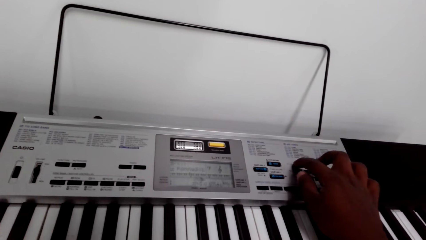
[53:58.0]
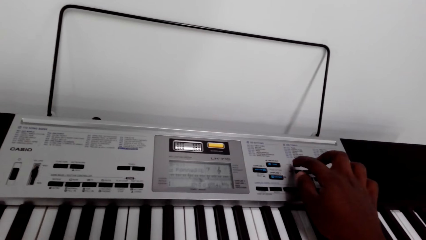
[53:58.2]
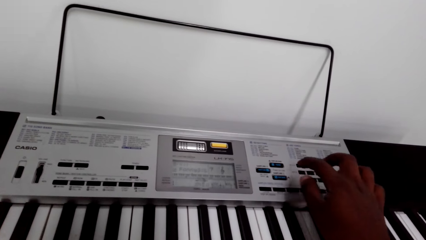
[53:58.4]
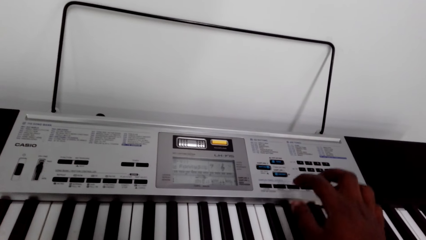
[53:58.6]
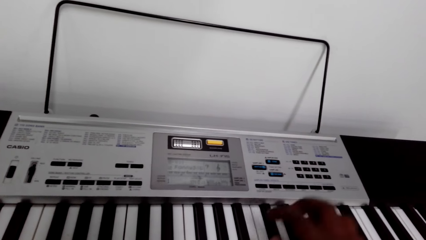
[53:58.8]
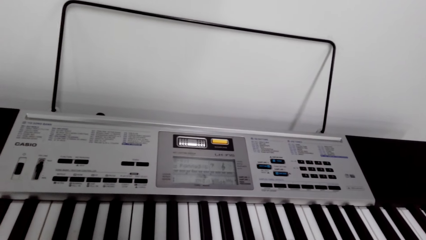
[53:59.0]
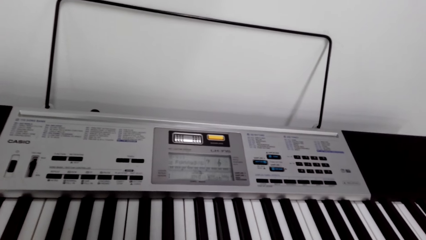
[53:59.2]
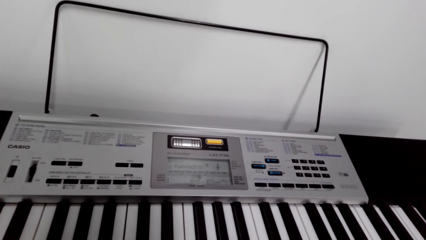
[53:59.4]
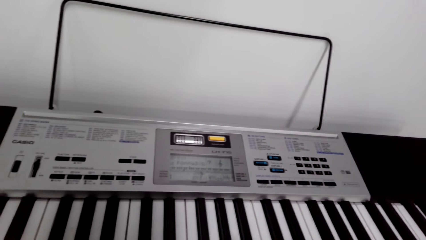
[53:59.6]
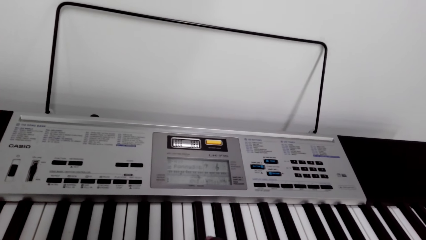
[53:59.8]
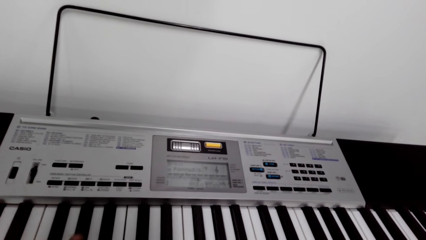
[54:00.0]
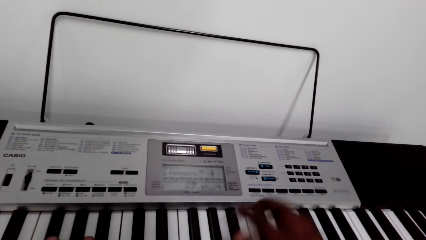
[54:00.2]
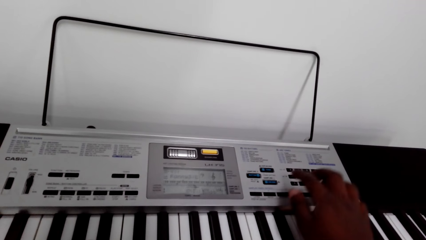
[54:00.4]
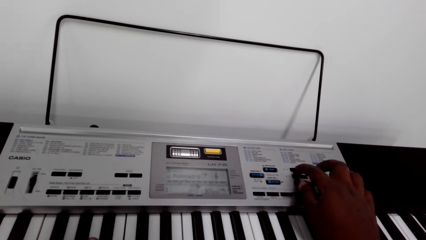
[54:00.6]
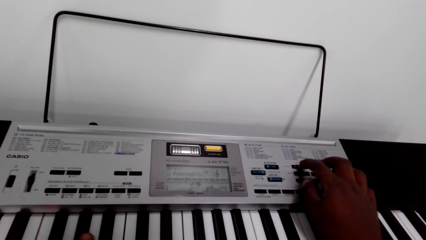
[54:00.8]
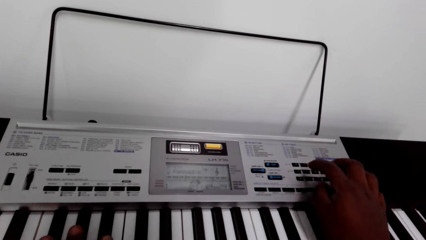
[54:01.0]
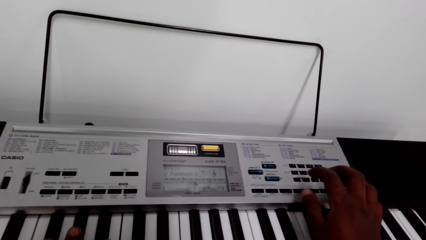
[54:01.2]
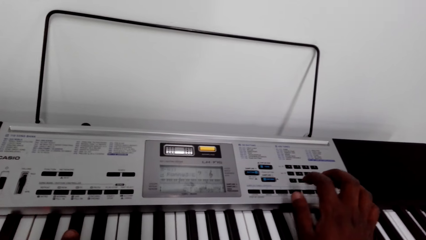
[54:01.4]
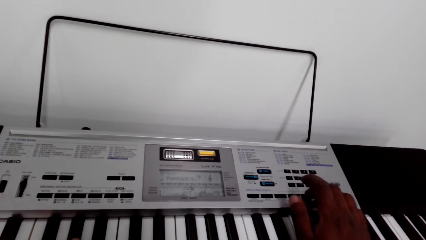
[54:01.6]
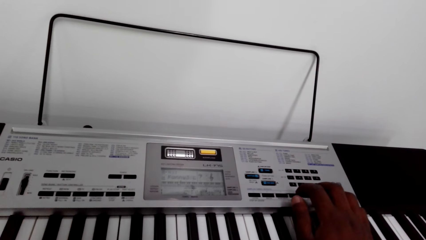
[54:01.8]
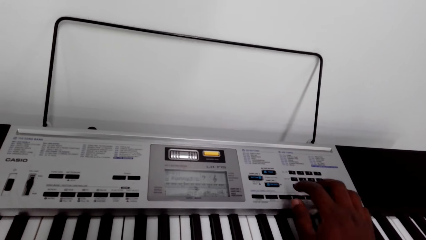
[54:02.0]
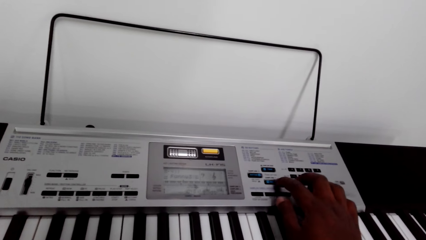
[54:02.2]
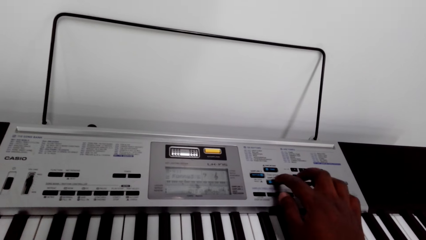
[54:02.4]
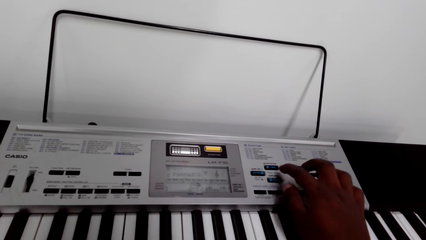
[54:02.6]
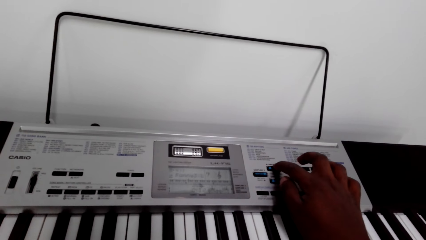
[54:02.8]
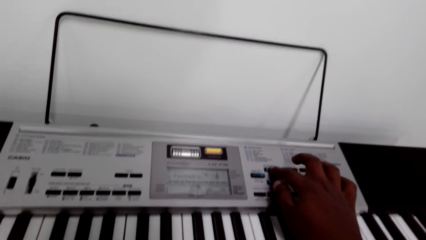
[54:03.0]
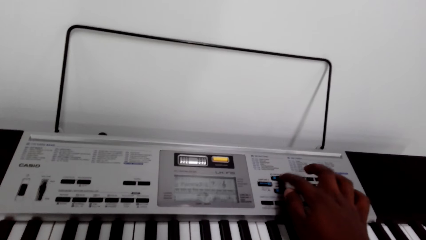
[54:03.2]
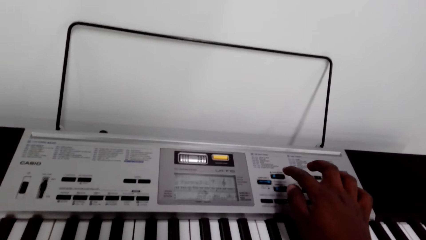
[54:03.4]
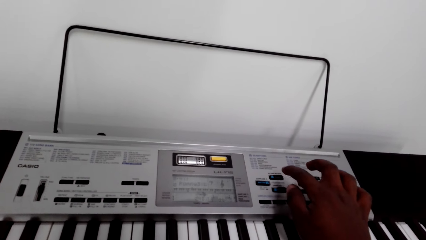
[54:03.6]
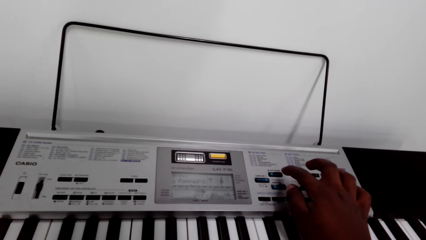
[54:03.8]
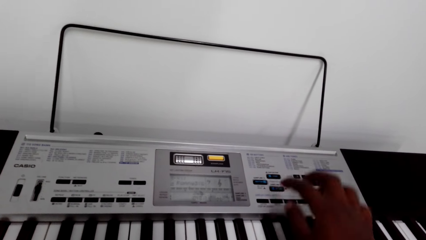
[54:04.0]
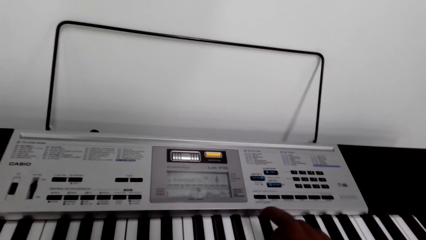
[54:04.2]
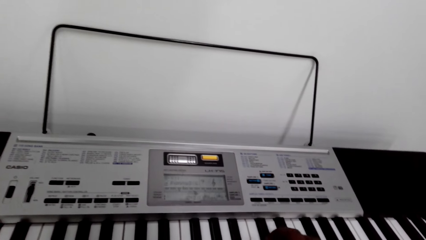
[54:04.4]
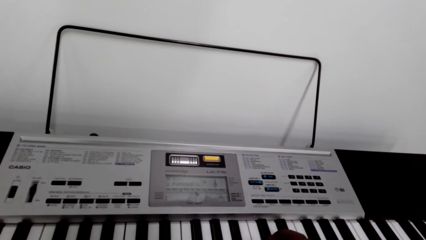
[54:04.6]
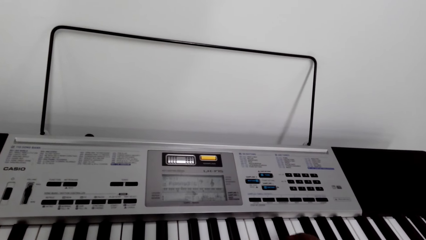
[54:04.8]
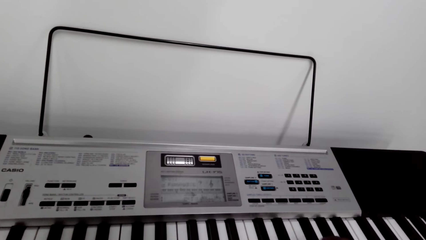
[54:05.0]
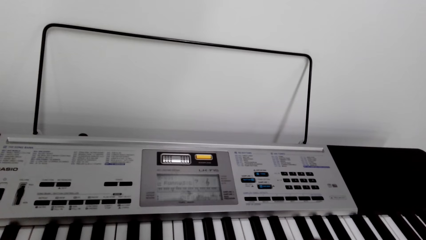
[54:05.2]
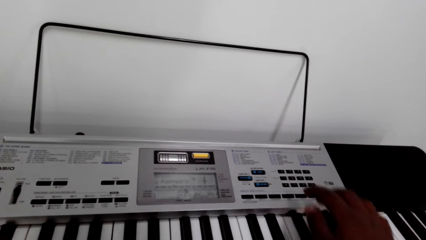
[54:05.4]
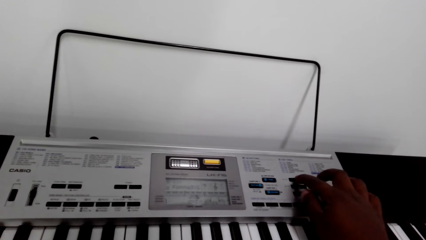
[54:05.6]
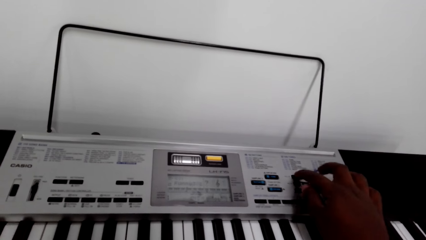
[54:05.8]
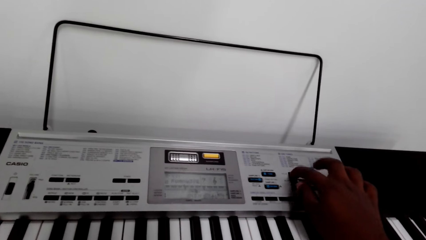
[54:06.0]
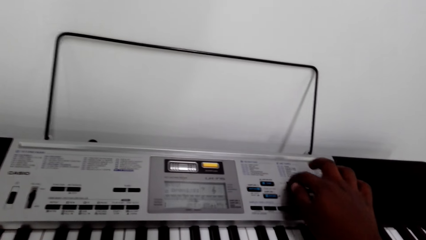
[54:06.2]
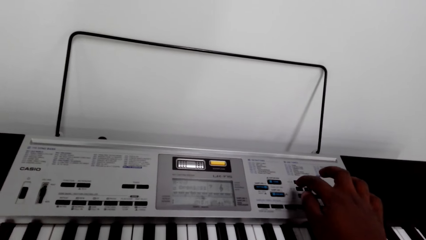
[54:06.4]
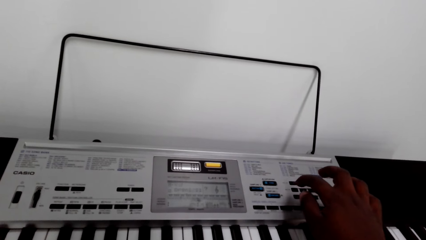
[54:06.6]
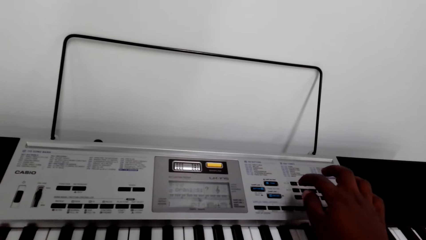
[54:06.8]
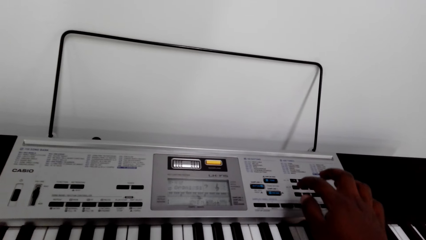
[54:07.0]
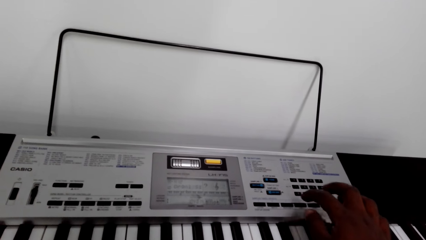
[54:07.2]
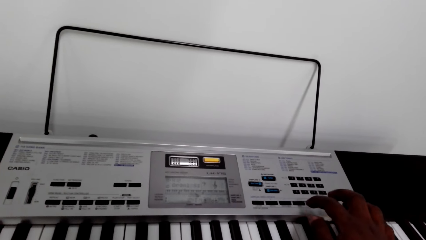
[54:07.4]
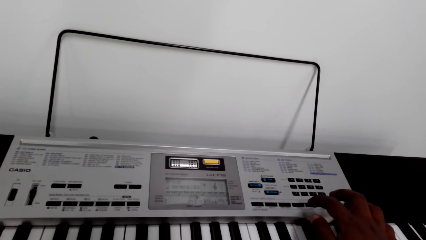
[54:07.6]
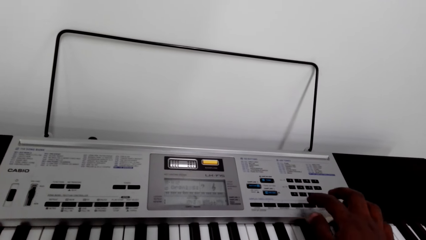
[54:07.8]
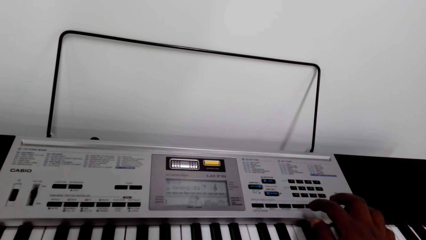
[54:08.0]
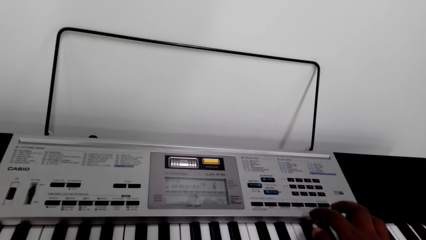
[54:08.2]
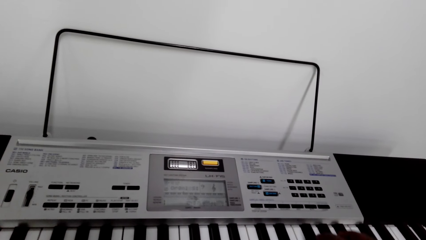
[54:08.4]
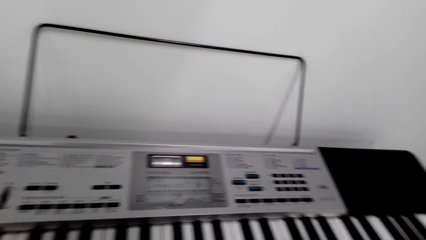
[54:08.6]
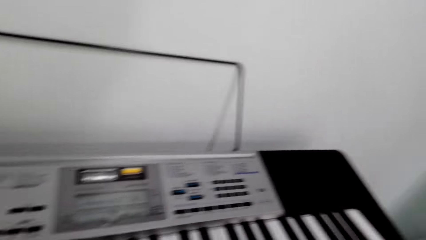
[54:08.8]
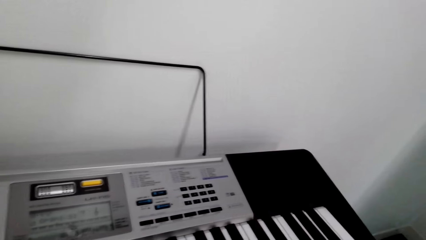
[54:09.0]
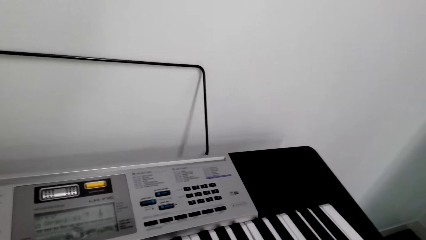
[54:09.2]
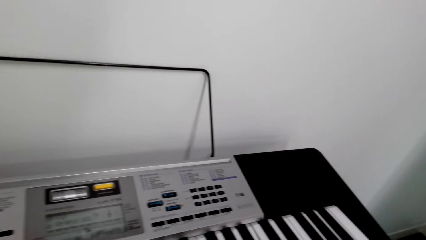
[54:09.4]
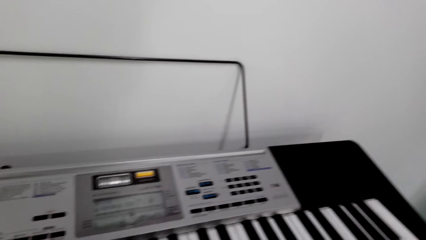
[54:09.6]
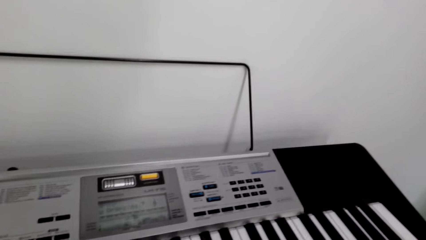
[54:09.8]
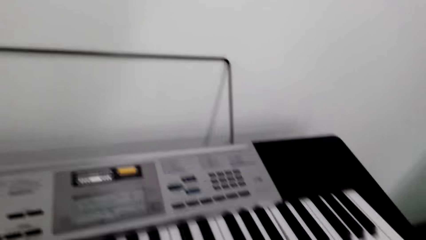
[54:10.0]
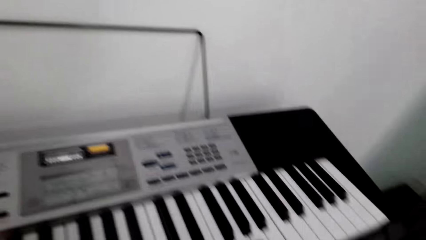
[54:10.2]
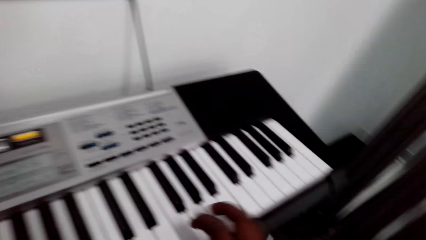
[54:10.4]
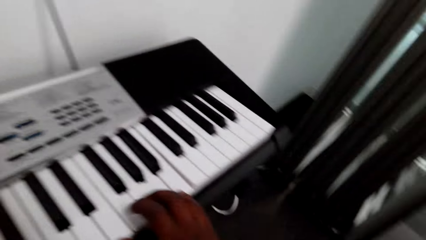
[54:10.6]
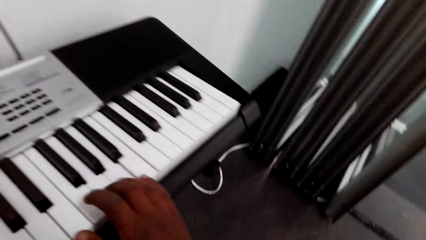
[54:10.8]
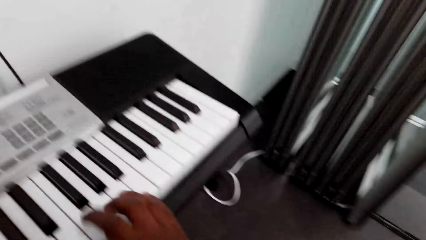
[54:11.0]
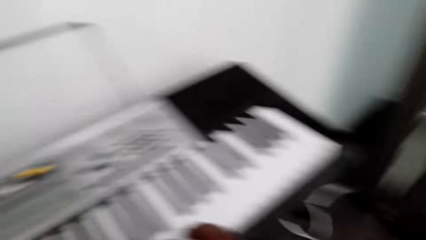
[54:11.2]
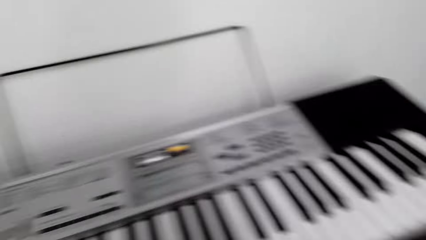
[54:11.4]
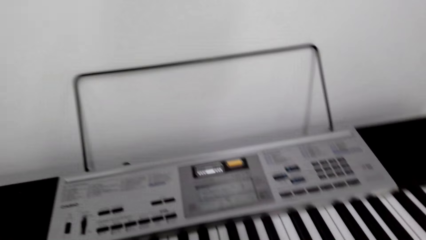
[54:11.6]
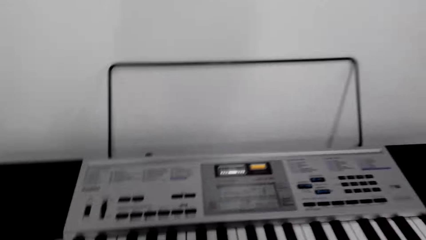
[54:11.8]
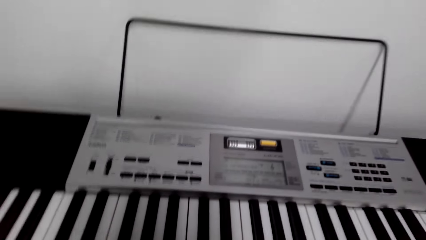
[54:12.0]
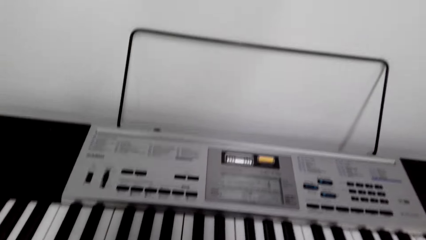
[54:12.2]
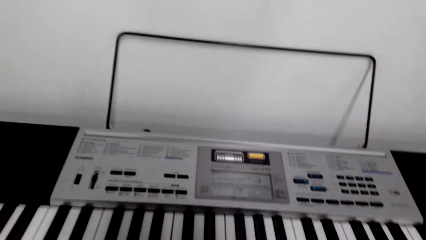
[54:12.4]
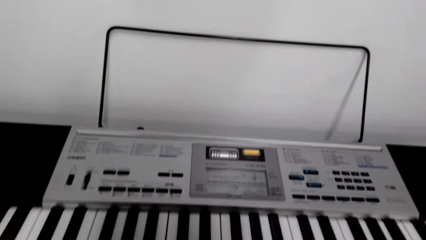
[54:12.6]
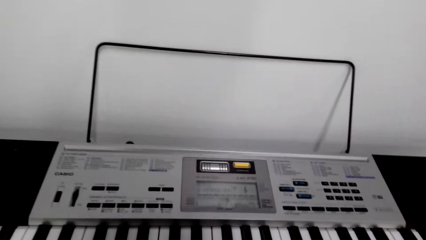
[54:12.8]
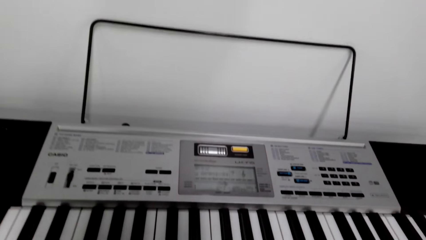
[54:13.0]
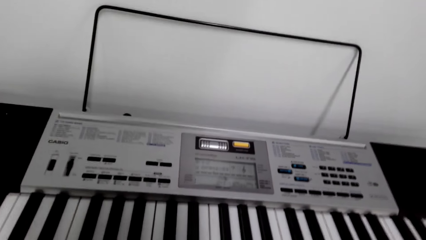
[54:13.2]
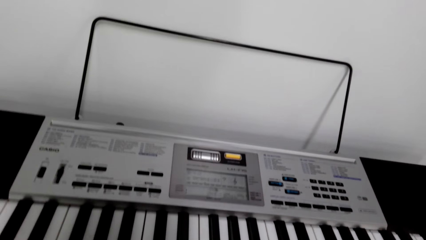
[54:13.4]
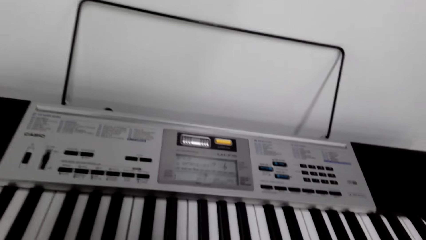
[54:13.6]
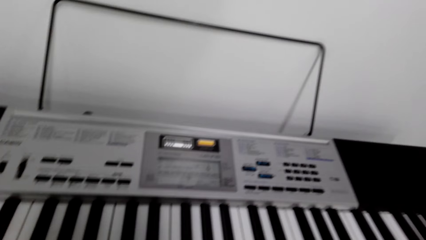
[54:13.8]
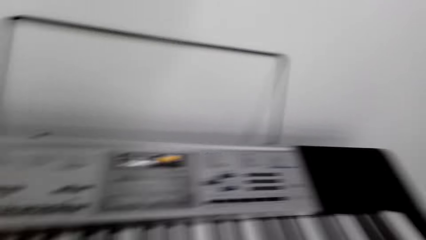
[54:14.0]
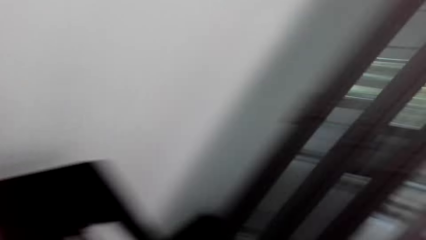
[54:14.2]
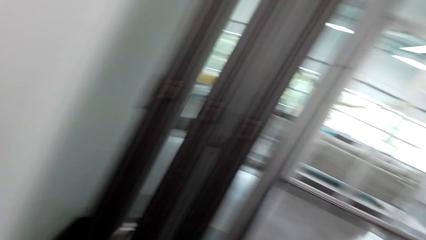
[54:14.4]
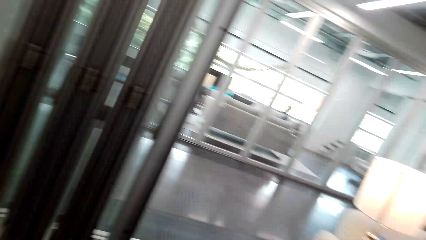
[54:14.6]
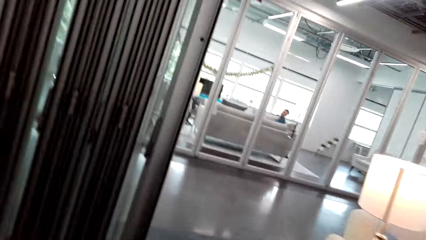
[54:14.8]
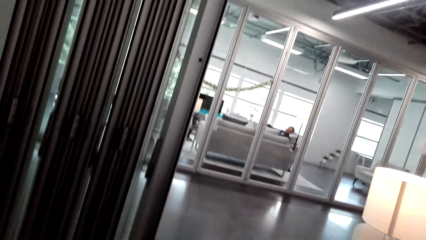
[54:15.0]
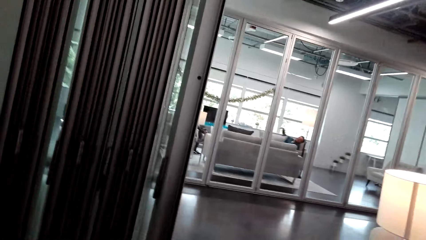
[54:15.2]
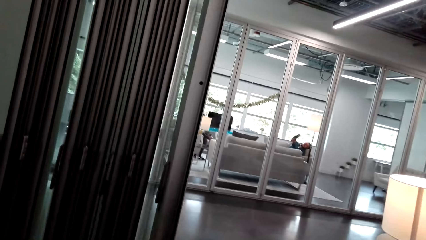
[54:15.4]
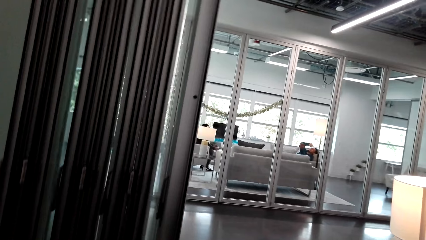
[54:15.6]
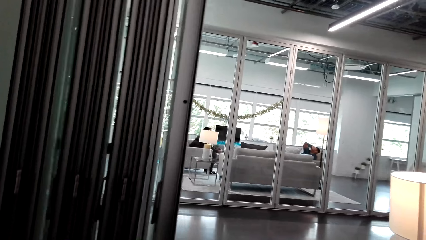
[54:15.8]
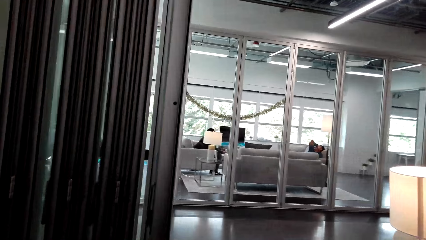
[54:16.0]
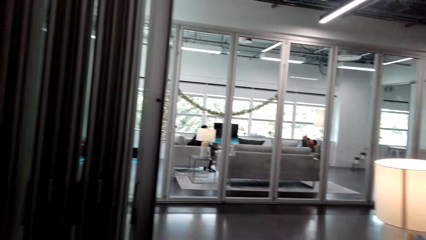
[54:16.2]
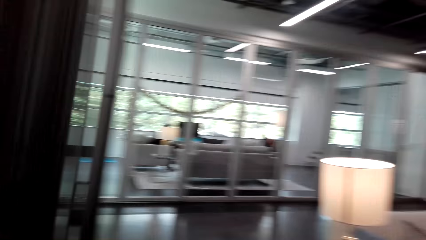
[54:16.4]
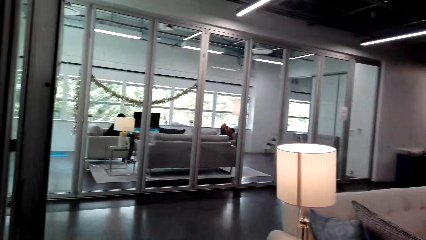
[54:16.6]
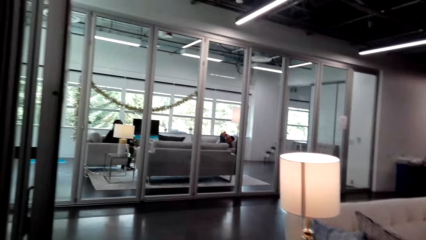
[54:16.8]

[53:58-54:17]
The camera wearer presses a button on the piano repeatedly. They play the piano. They look around.
